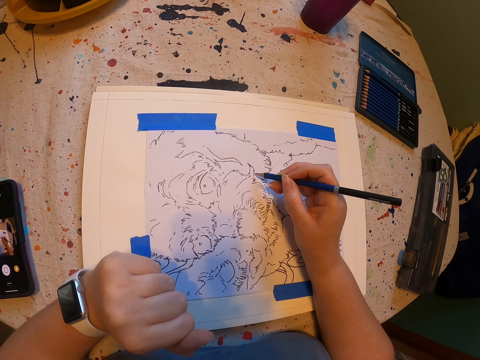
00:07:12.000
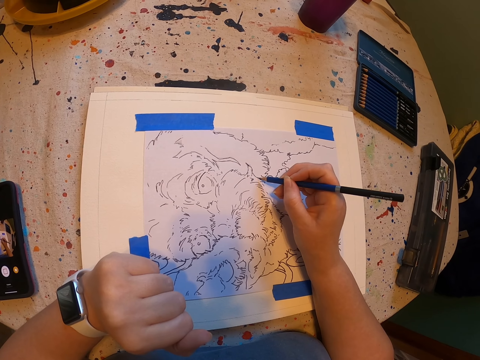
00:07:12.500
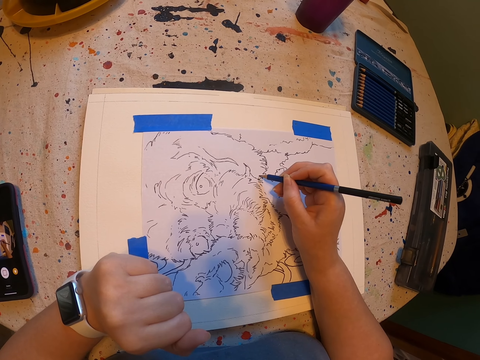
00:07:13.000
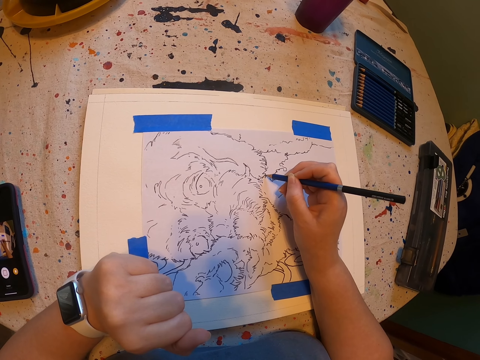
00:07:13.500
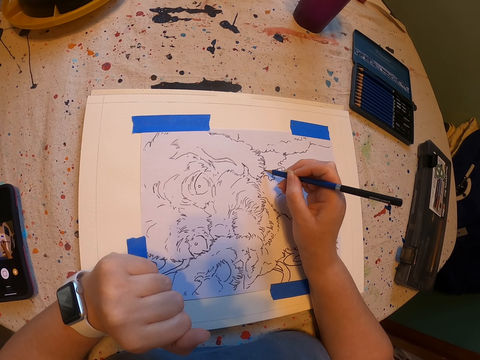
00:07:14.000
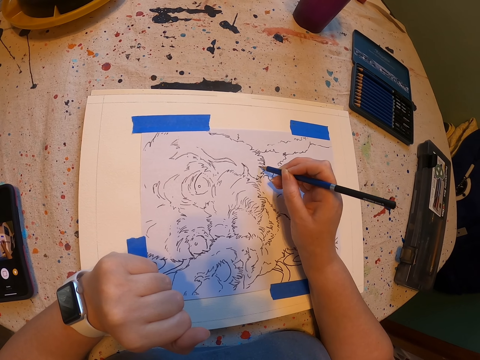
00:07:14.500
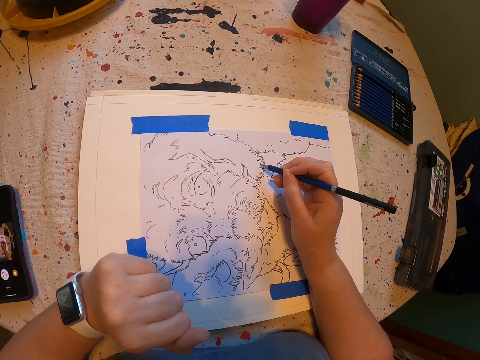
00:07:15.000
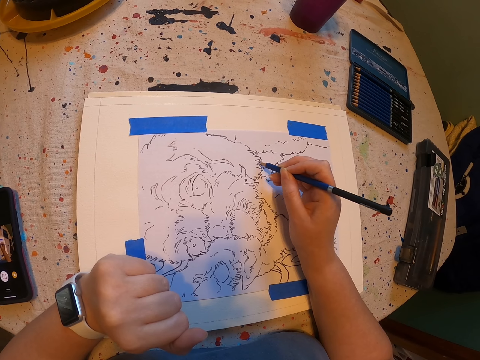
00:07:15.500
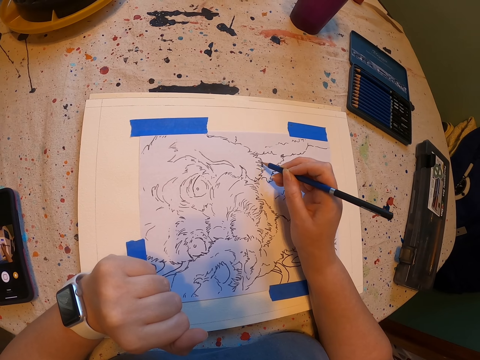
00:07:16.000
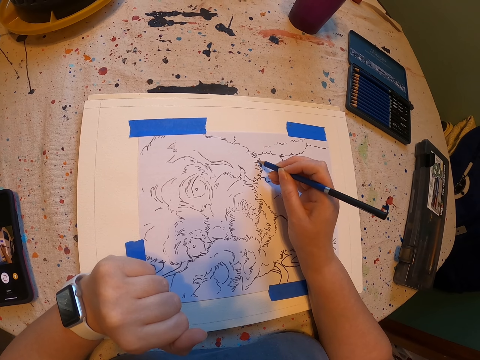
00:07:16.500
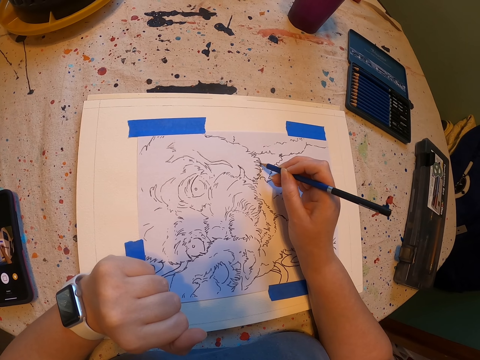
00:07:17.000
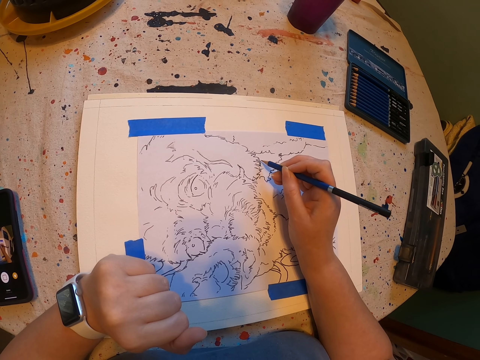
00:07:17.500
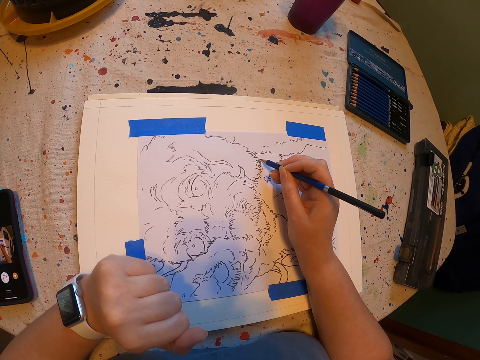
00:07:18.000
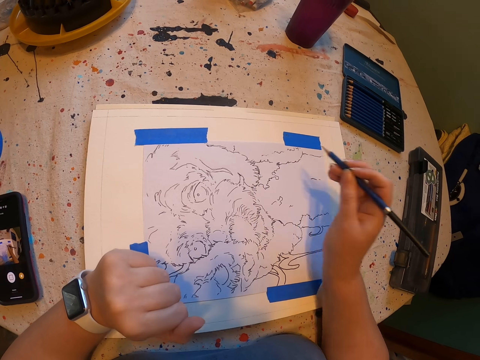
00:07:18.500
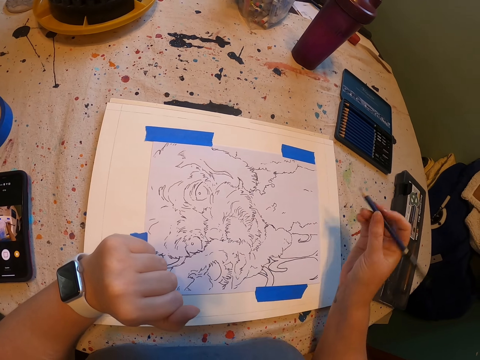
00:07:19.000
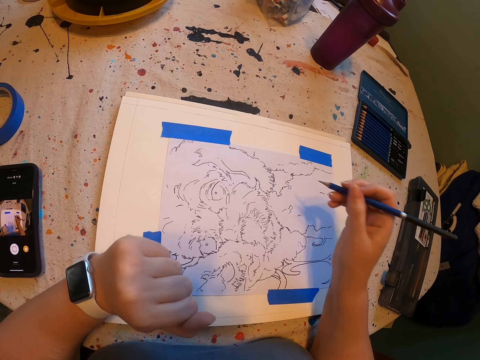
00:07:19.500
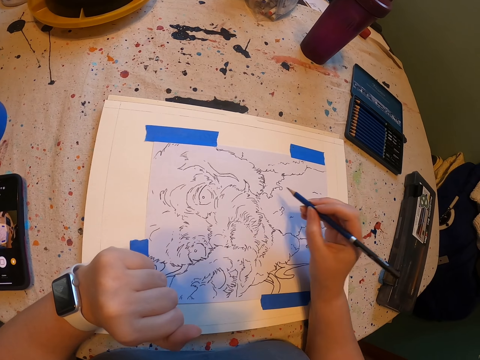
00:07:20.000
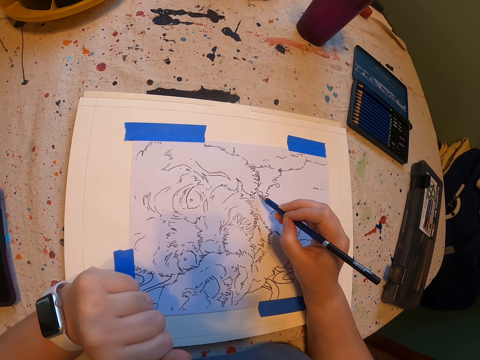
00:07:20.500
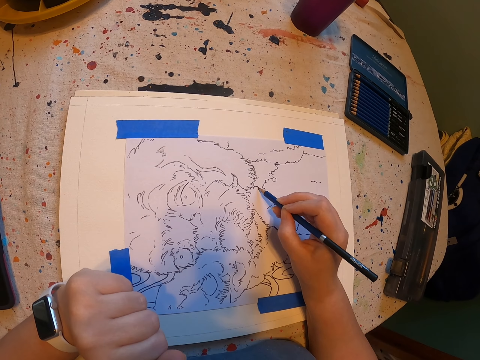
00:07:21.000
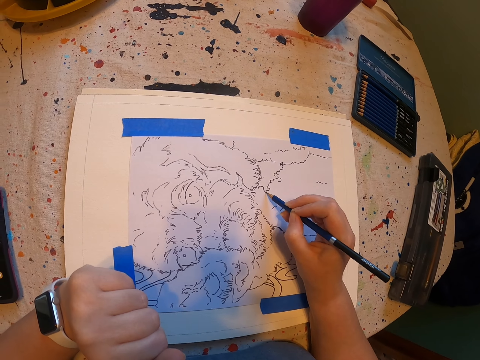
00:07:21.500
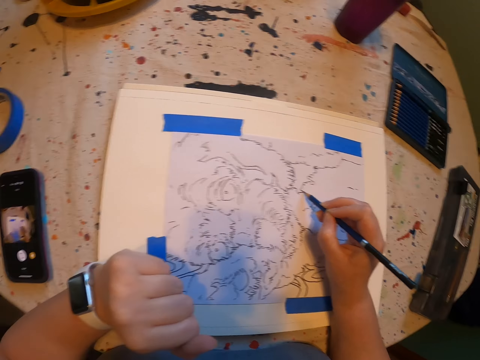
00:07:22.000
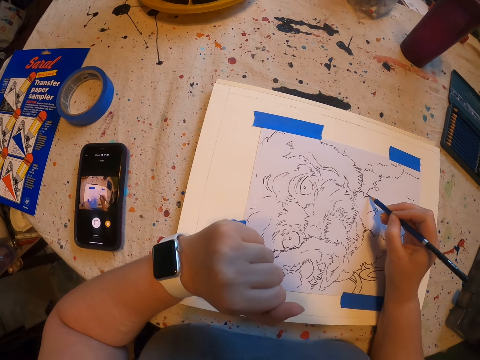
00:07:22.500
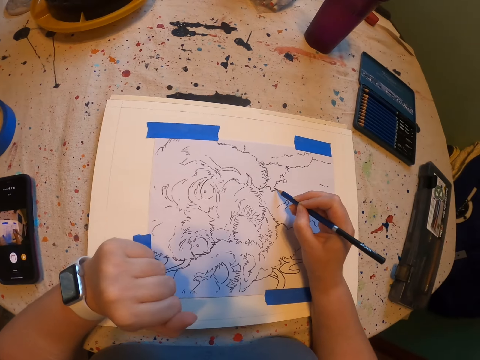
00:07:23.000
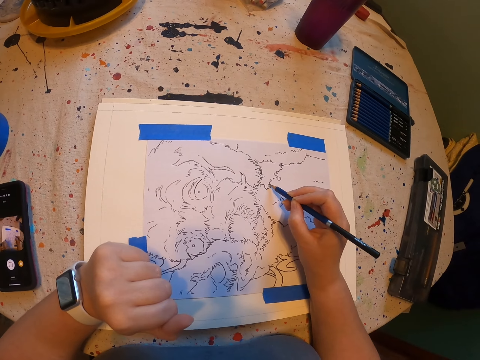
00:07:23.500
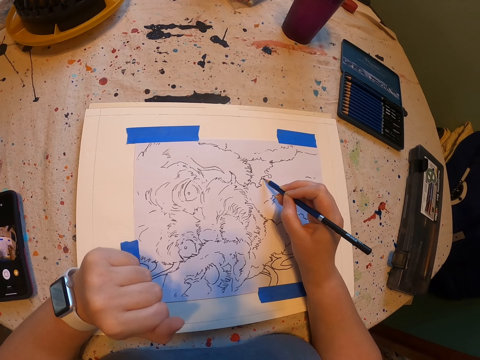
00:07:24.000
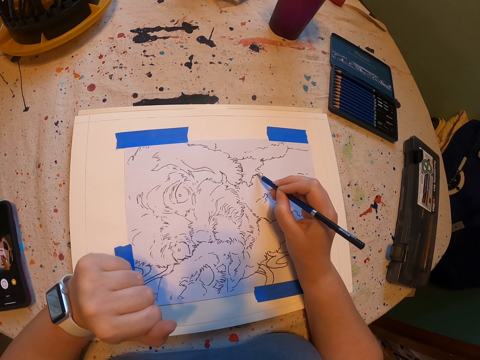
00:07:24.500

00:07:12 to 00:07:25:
The camera wearer draws on the paint paper. They move the hand. They draw on the paint paper.

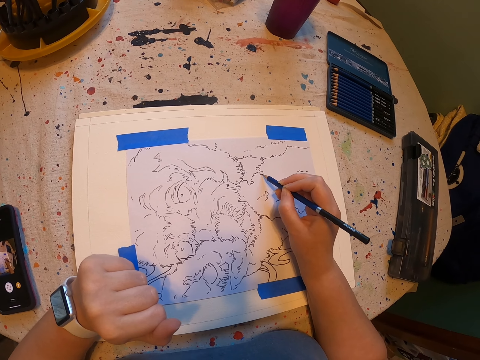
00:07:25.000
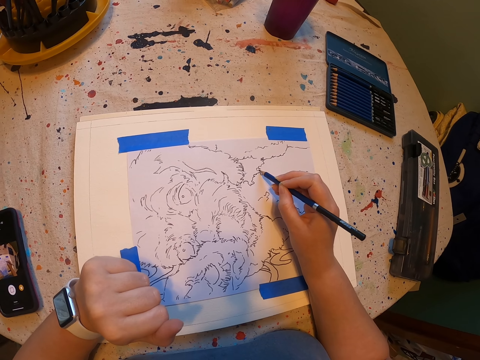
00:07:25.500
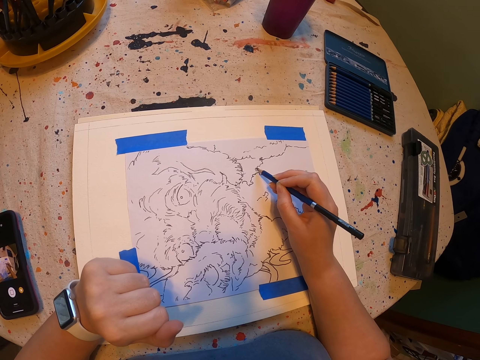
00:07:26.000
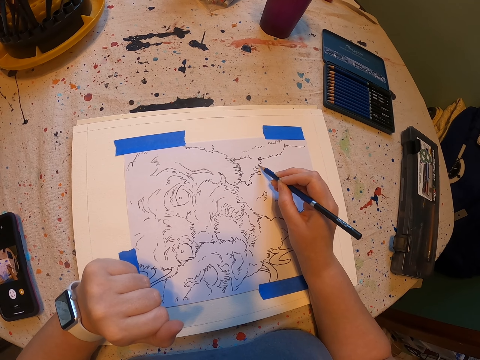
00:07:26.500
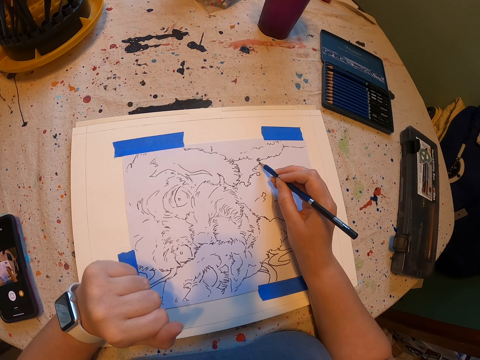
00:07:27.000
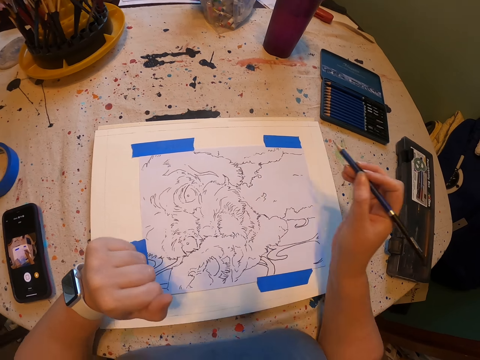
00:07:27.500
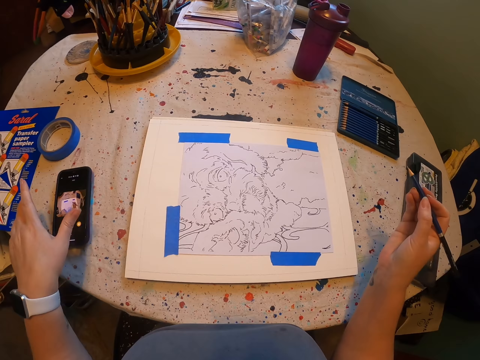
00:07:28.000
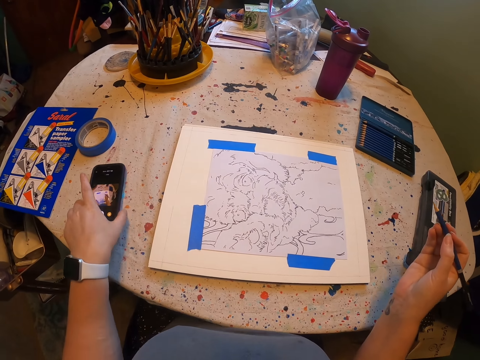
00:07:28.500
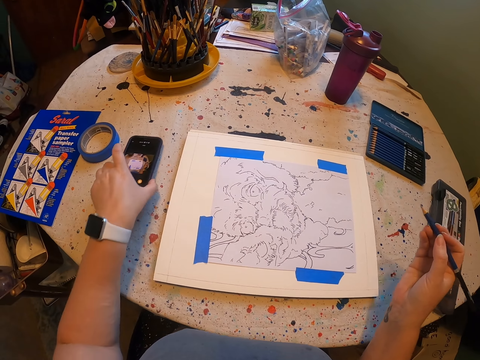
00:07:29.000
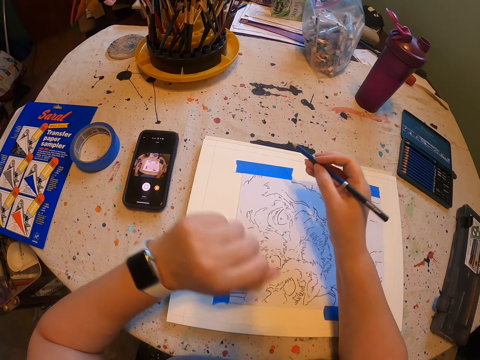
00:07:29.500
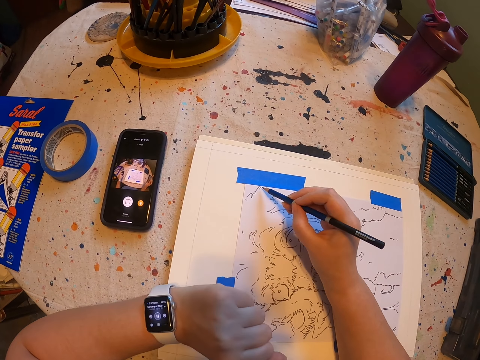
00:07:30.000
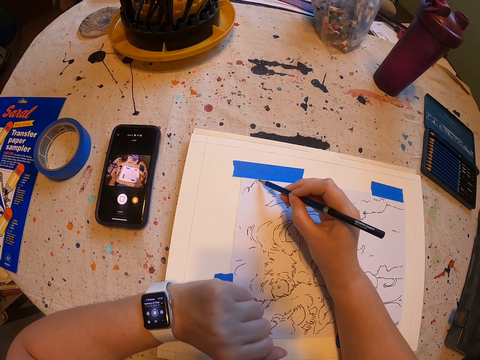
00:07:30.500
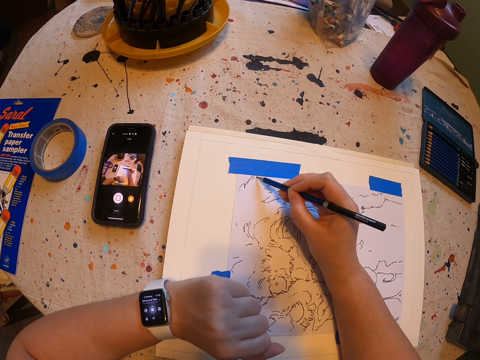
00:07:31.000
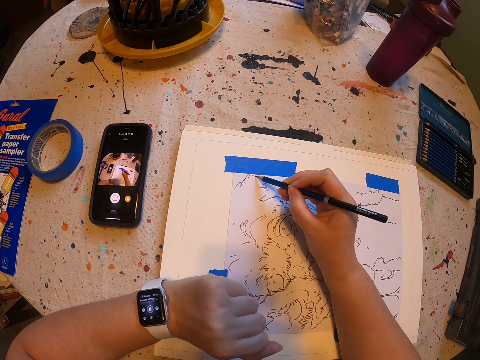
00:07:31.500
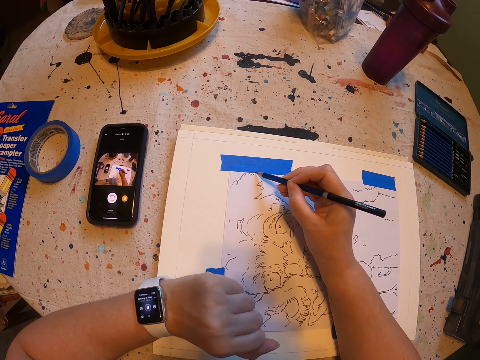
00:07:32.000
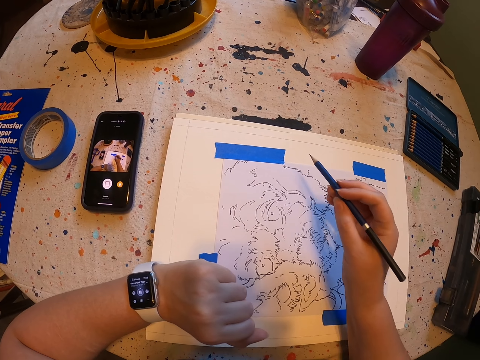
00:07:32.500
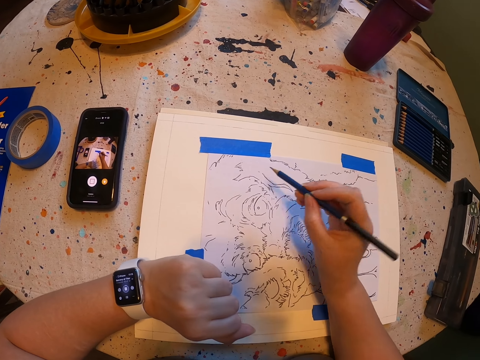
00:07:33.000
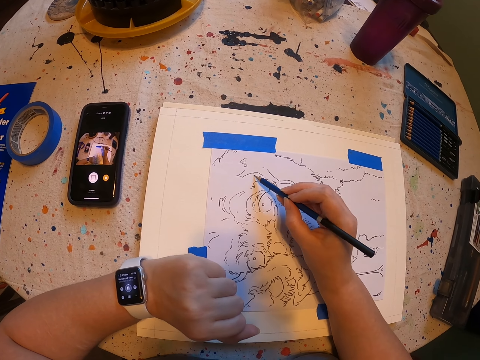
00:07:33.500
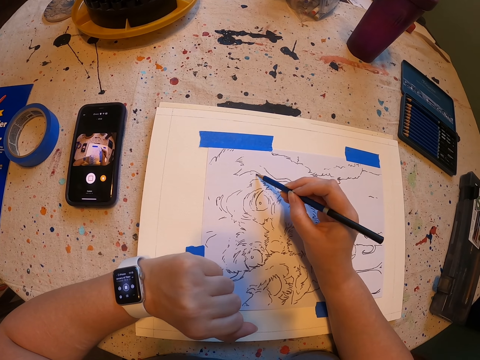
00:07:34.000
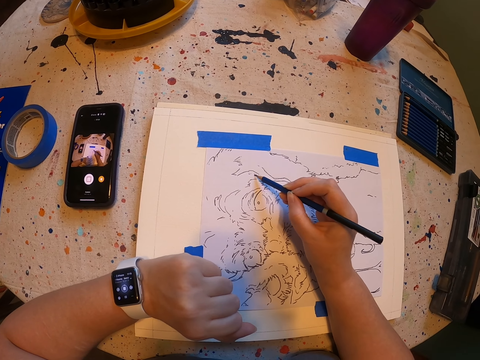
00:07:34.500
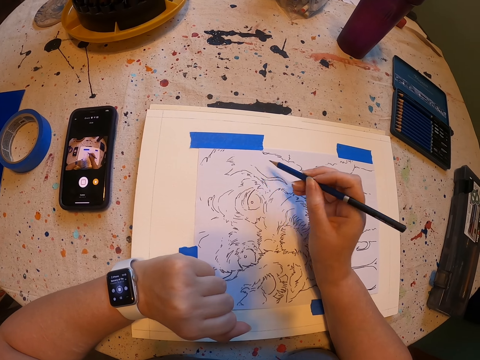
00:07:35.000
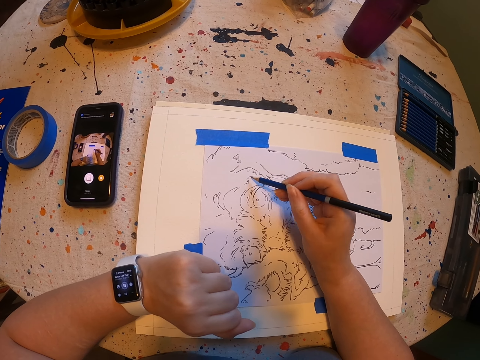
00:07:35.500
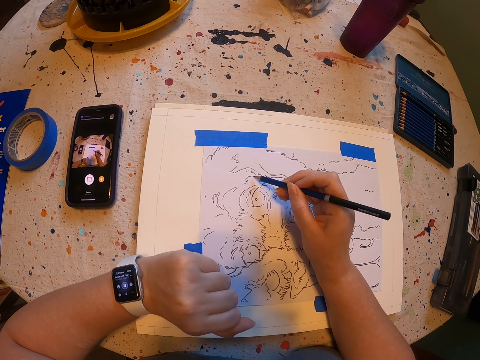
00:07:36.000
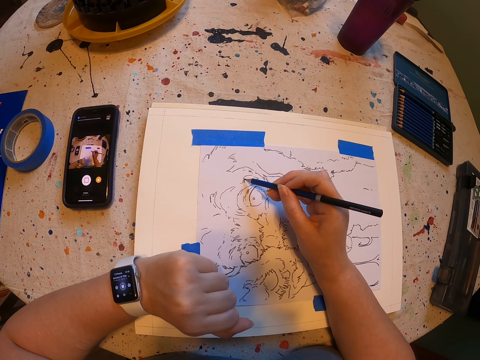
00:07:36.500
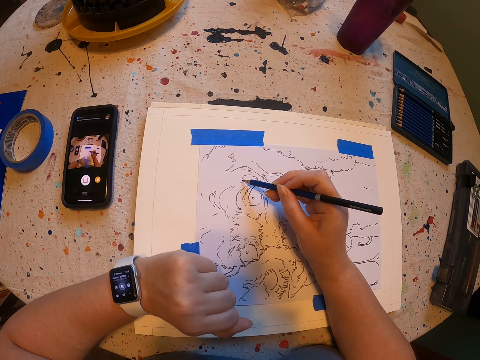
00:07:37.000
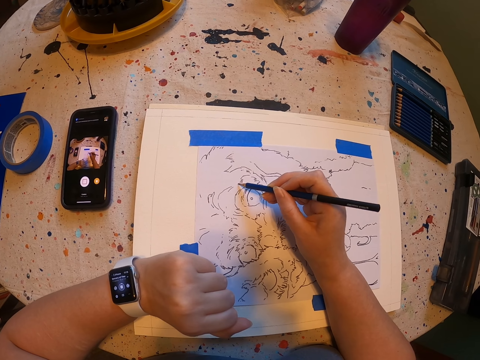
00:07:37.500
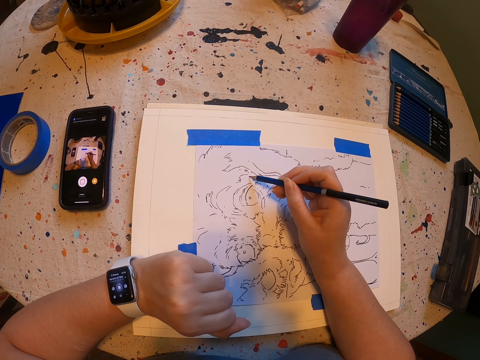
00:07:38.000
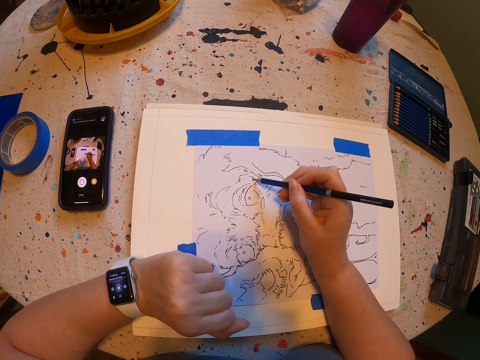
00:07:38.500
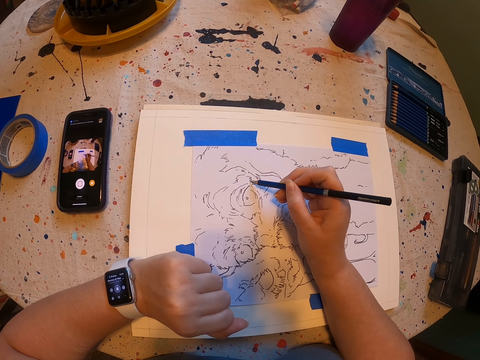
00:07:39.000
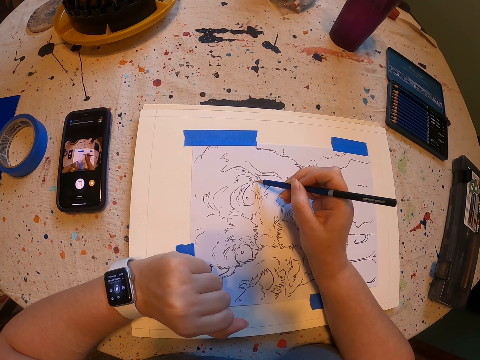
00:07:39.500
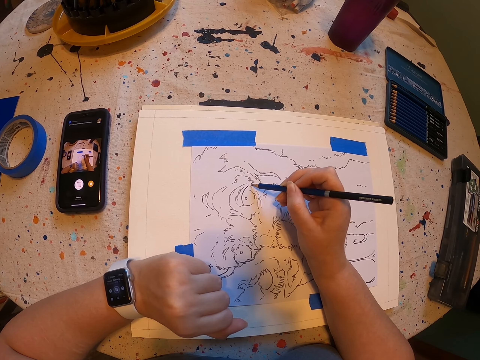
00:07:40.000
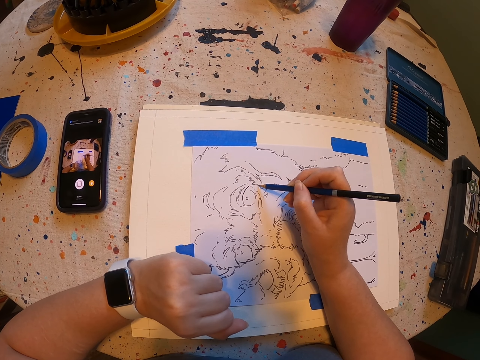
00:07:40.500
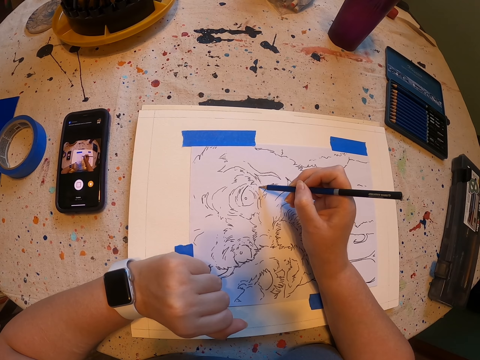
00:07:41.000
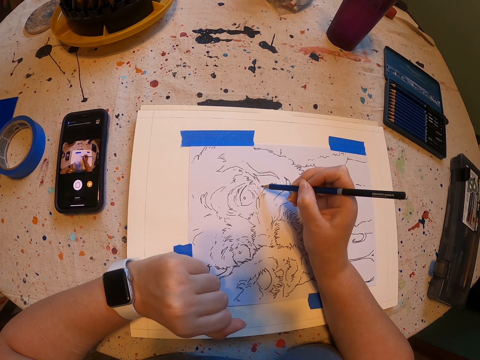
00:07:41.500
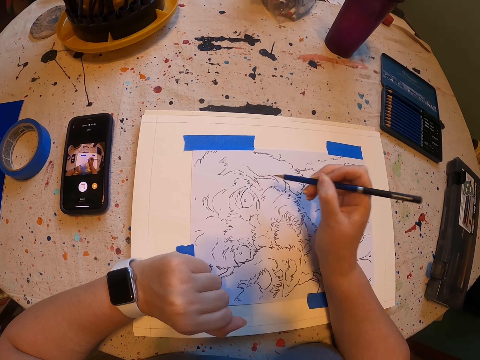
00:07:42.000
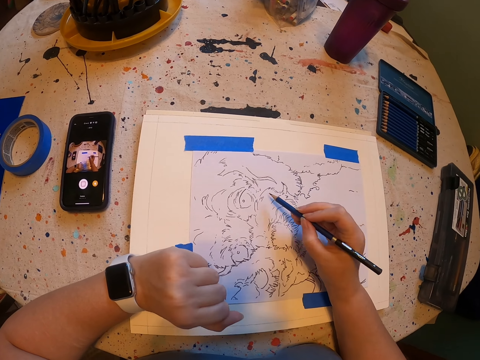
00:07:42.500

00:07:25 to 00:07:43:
The camera wearer moves the hand. They move the phone. They draw on the paint paper. They move the hand. They draw on the paint paper.
